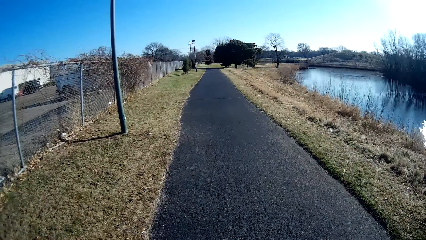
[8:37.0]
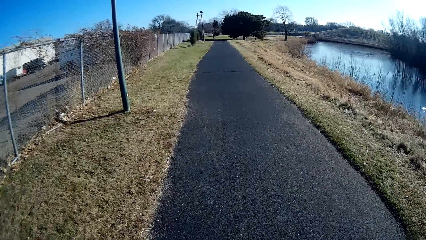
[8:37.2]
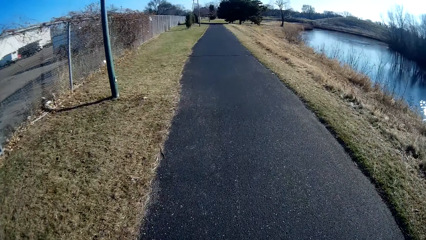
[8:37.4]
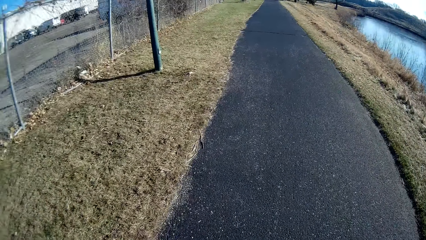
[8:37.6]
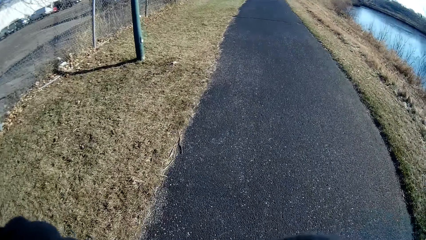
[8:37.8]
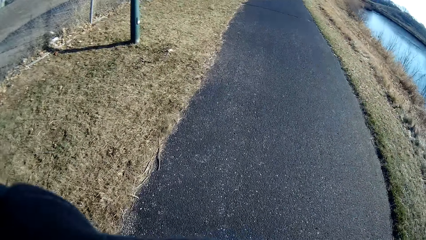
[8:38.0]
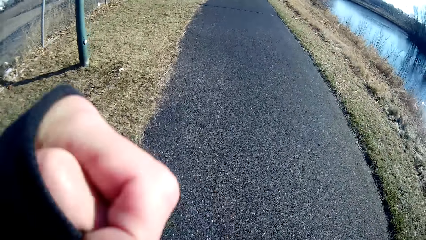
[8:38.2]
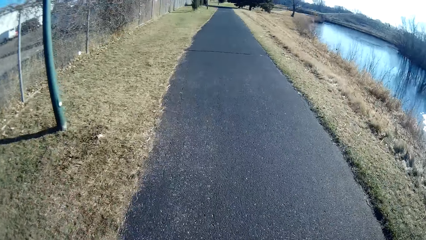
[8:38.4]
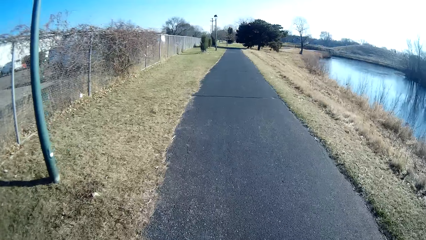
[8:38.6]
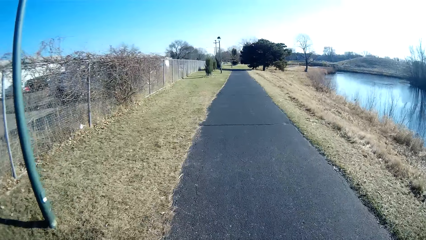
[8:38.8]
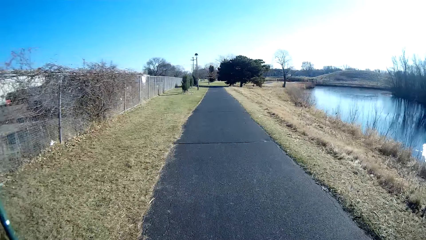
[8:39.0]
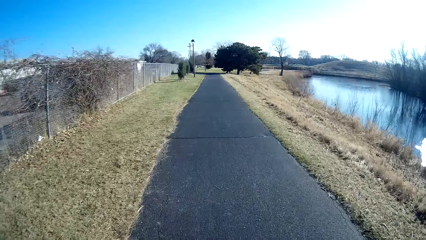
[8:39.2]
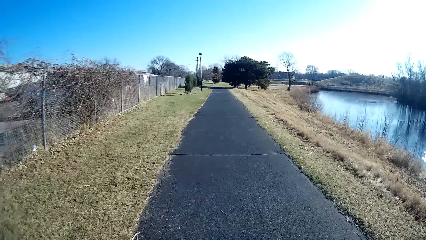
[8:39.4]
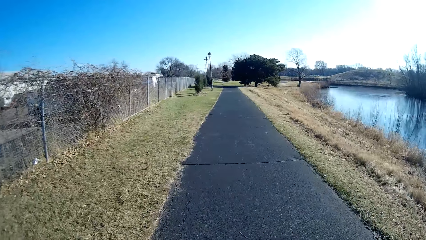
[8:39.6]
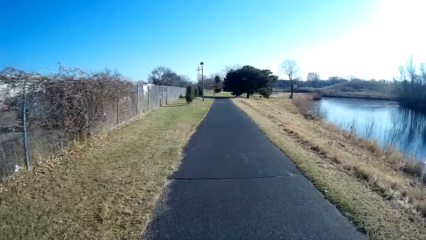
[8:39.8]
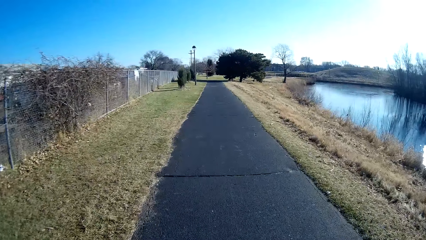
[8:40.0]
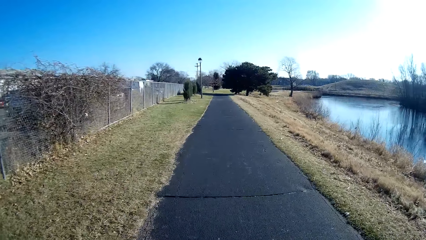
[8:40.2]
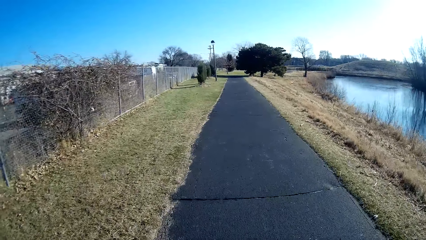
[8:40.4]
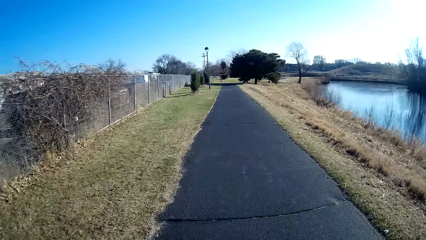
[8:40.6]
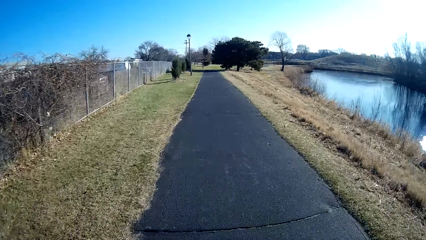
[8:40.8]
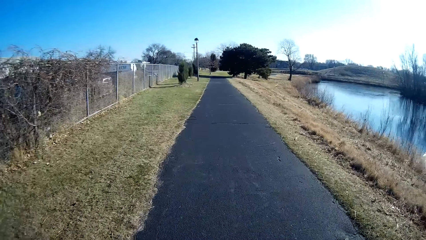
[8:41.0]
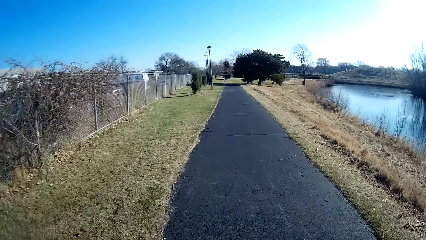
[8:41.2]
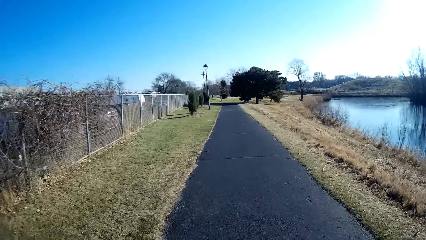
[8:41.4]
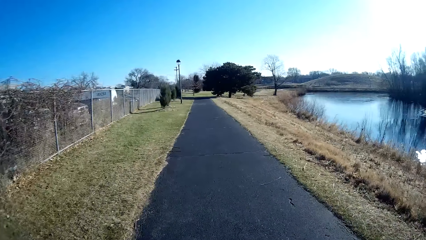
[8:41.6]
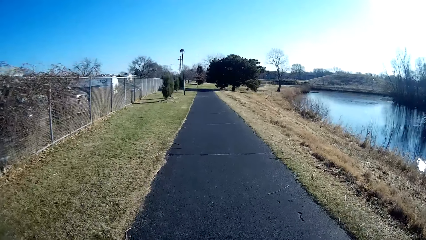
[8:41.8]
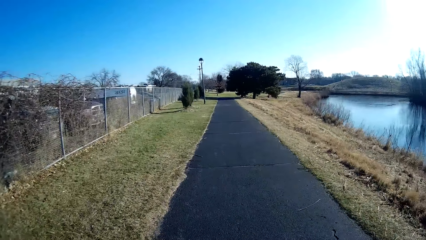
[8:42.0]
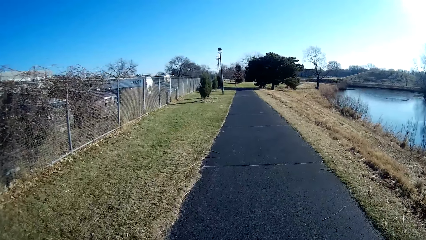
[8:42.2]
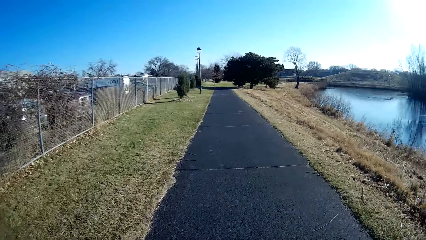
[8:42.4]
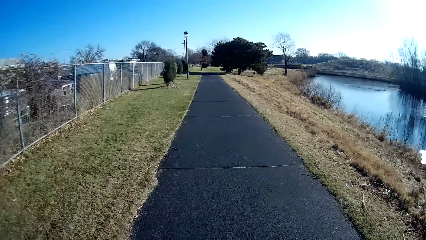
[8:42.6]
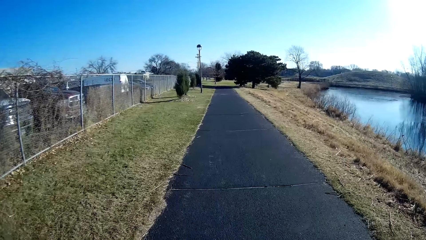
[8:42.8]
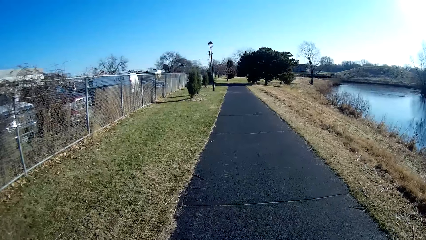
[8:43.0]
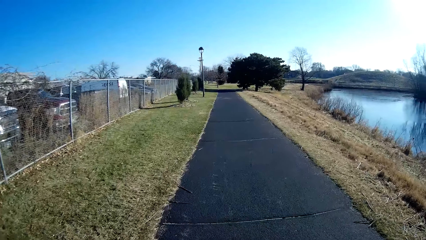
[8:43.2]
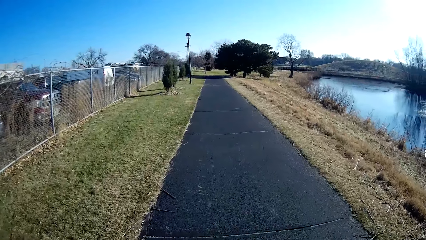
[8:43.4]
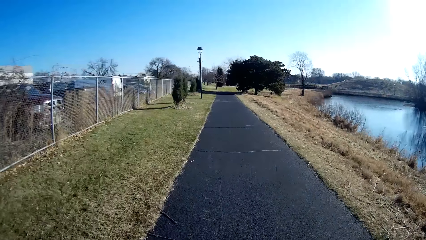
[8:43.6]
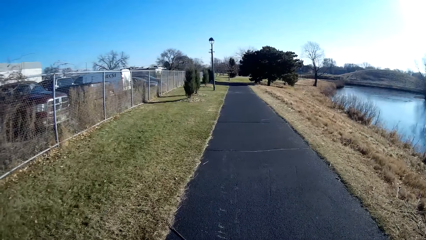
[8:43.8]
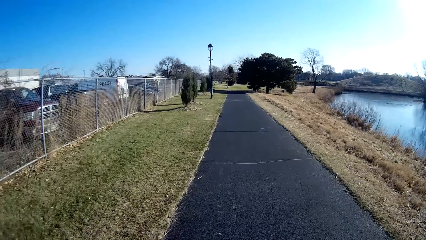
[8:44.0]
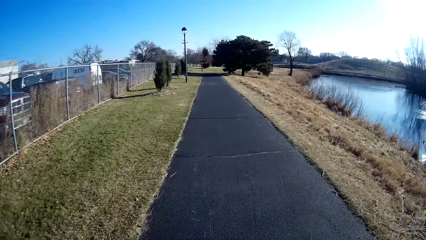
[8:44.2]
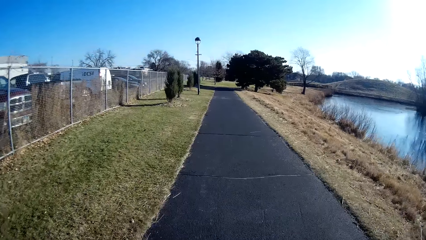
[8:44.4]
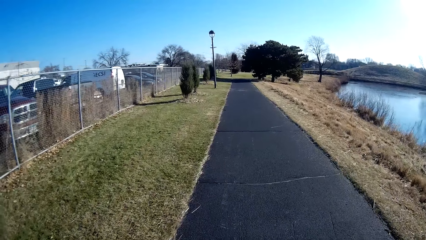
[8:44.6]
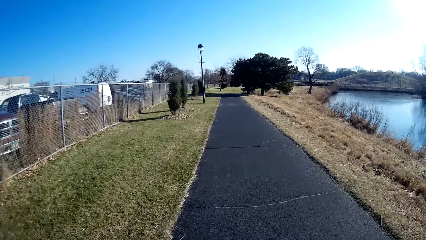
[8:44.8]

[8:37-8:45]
The camera wearer moves the right hand. They jog on the pathway.

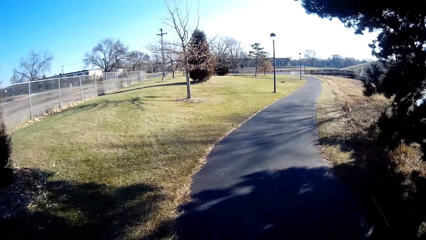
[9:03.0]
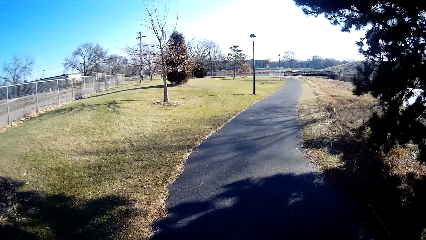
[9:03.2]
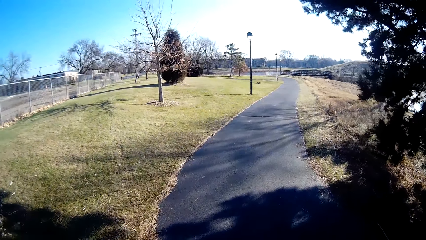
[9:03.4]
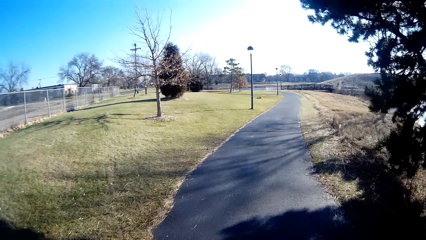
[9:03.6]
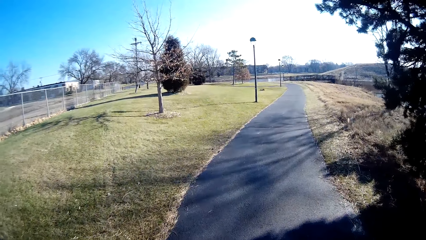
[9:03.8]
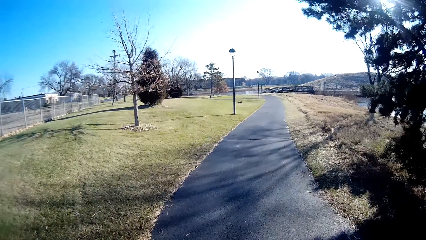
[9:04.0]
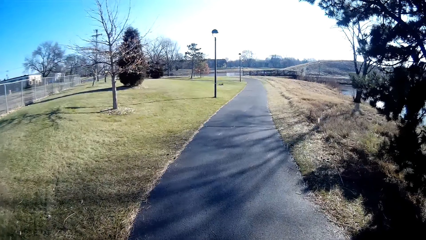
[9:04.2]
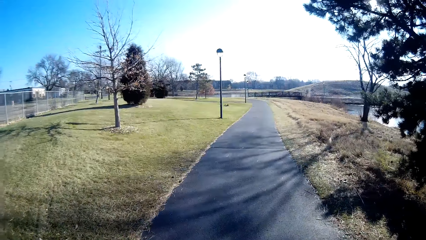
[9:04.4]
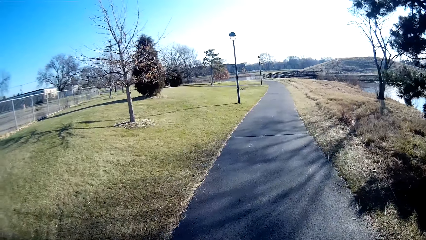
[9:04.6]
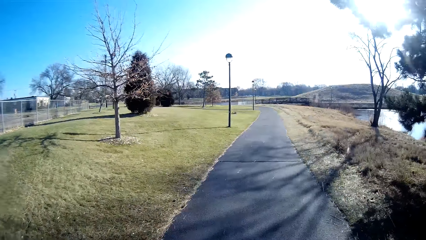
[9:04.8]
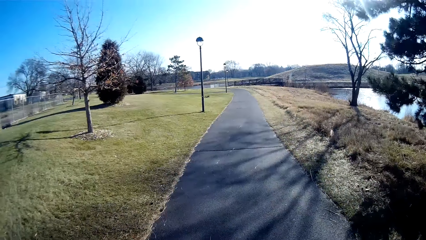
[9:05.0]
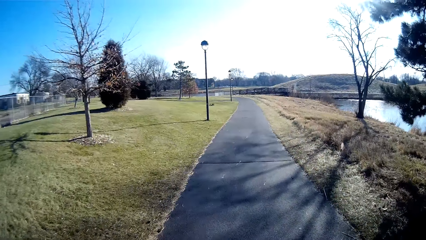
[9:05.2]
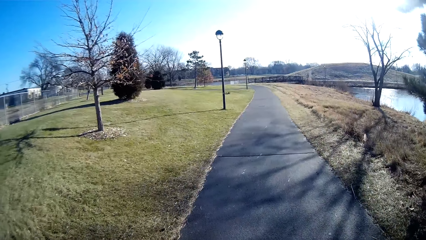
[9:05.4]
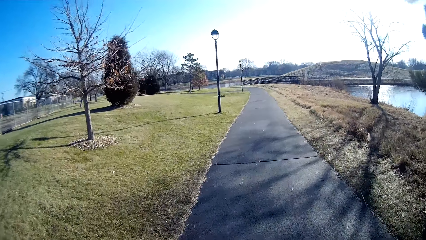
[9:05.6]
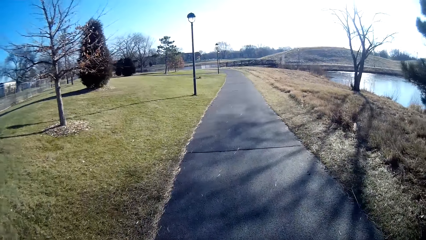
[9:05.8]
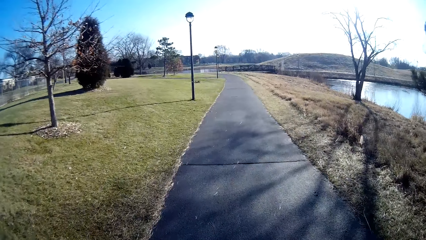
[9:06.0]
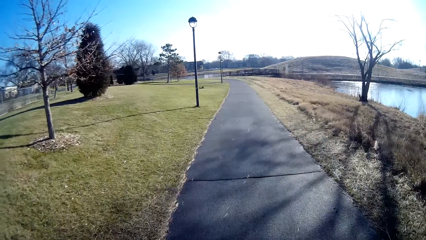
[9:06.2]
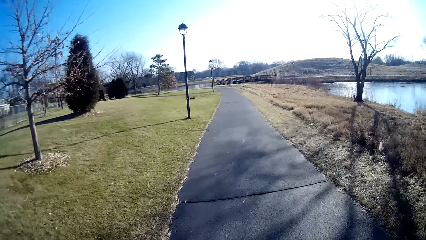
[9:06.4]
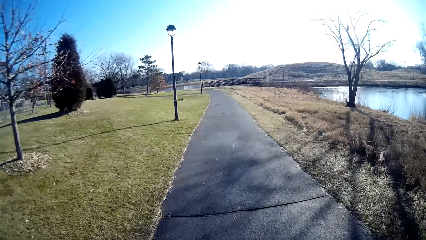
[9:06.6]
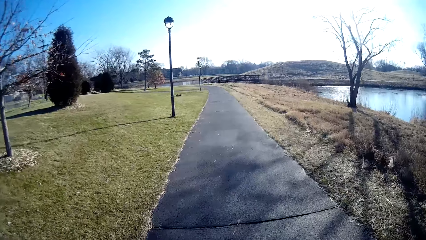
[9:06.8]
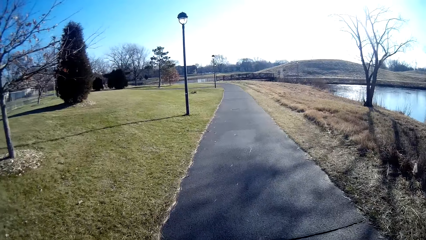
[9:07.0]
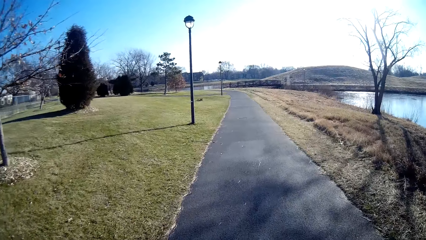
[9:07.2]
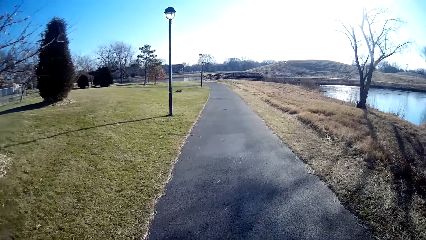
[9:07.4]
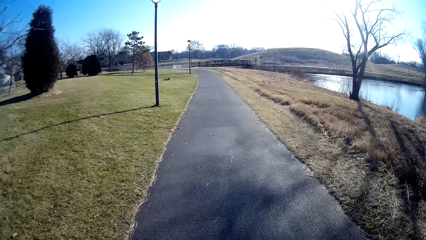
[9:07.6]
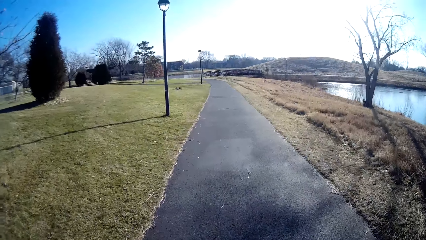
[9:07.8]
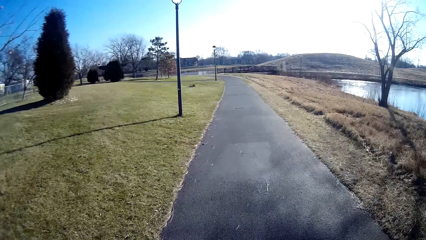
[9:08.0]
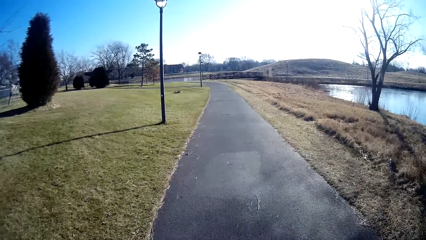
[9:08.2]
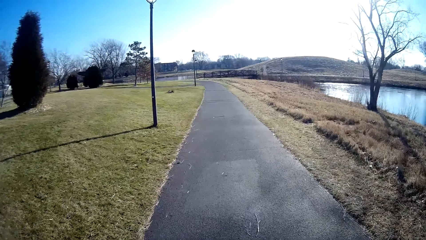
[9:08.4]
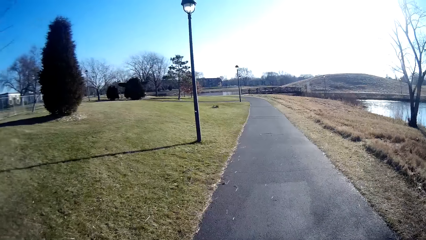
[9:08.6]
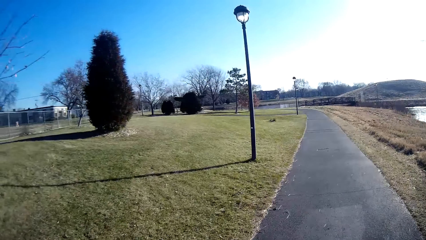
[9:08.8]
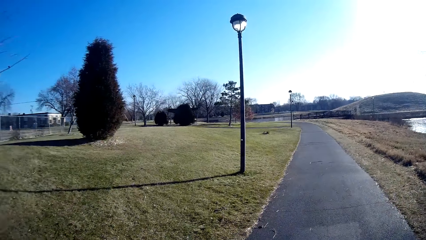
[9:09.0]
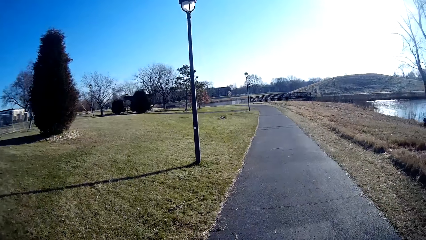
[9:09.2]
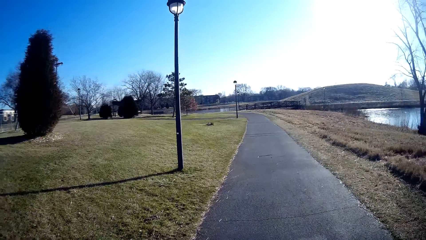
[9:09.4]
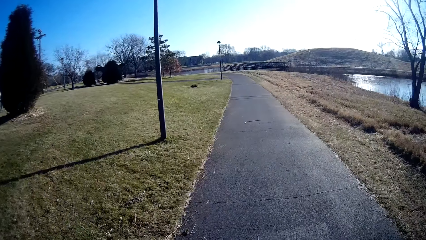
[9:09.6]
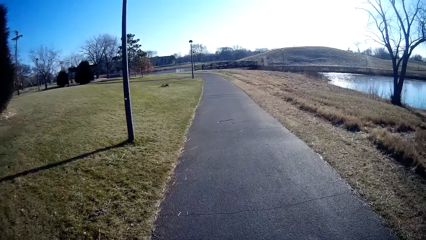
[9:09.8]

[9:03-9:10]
The camera wearer jogs right.
